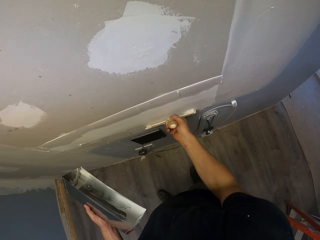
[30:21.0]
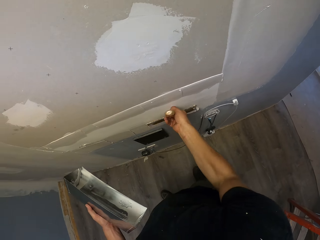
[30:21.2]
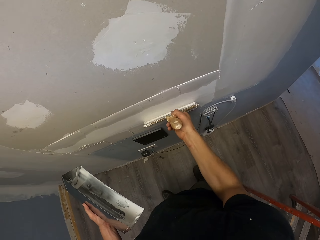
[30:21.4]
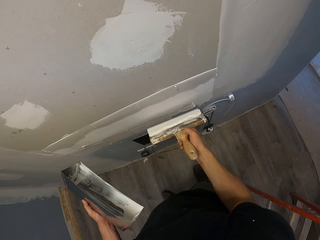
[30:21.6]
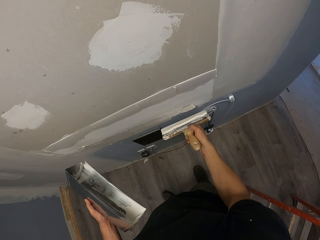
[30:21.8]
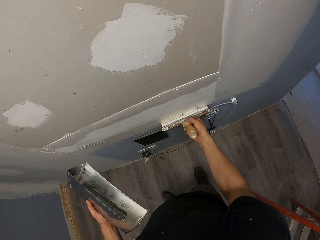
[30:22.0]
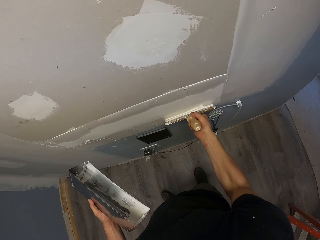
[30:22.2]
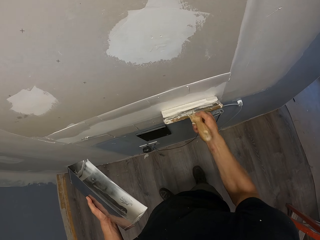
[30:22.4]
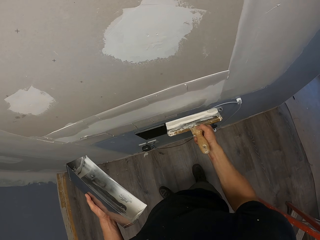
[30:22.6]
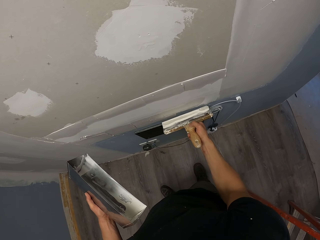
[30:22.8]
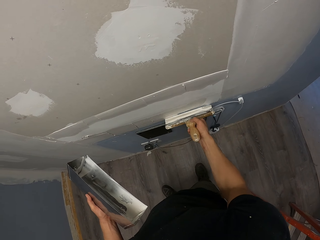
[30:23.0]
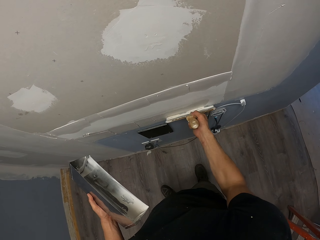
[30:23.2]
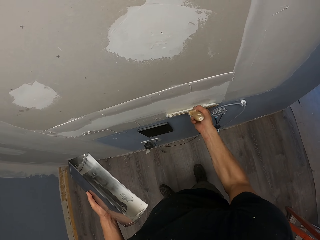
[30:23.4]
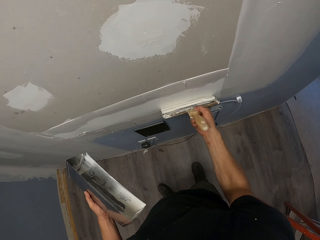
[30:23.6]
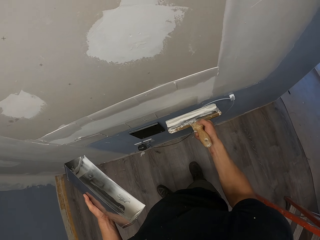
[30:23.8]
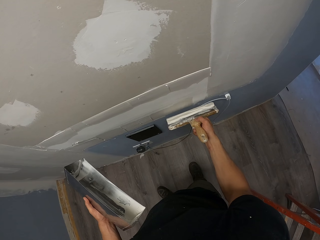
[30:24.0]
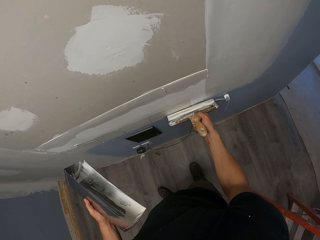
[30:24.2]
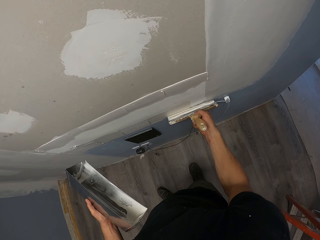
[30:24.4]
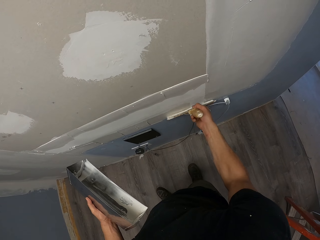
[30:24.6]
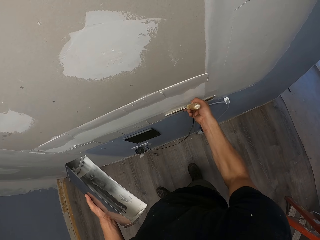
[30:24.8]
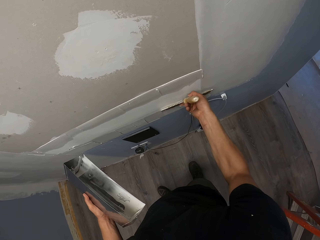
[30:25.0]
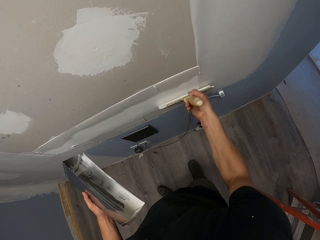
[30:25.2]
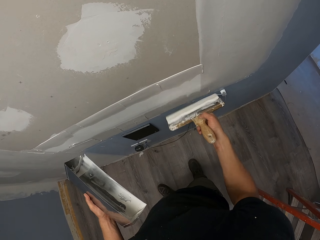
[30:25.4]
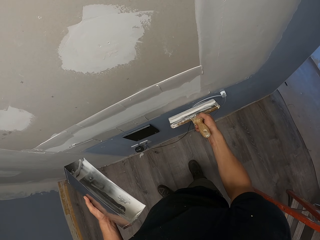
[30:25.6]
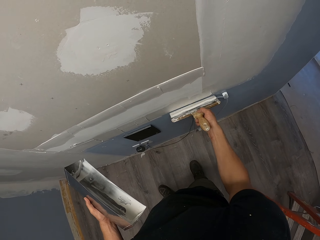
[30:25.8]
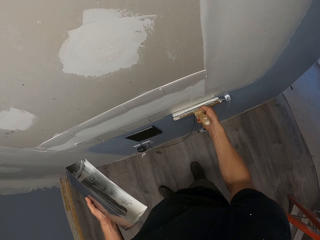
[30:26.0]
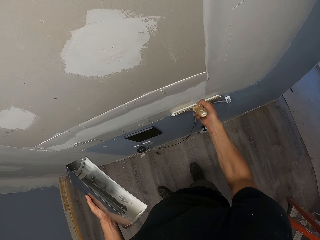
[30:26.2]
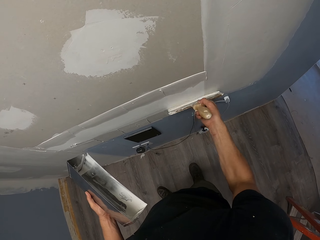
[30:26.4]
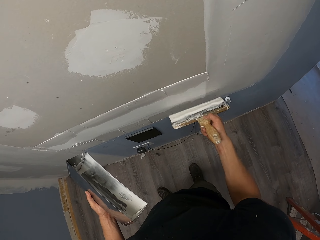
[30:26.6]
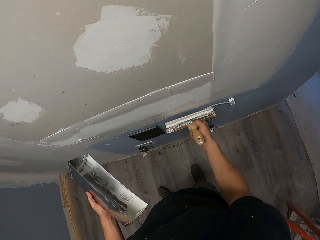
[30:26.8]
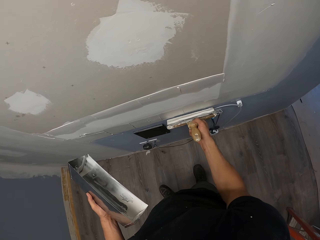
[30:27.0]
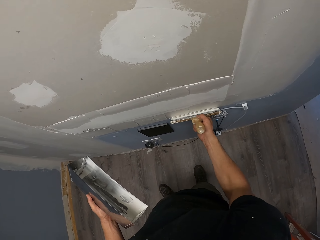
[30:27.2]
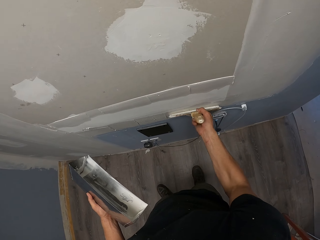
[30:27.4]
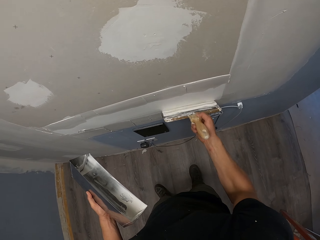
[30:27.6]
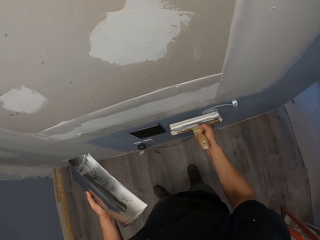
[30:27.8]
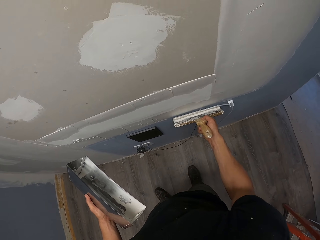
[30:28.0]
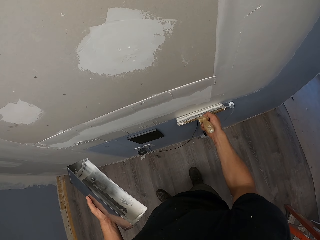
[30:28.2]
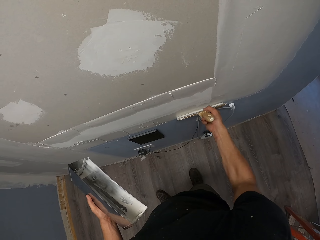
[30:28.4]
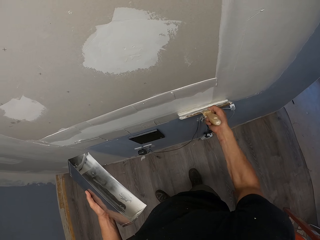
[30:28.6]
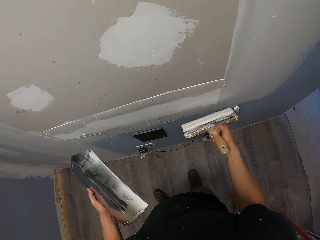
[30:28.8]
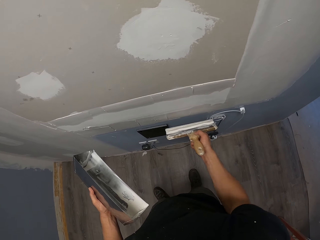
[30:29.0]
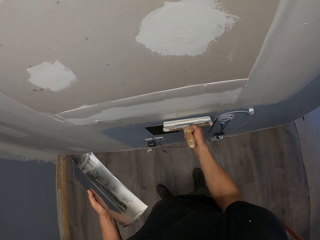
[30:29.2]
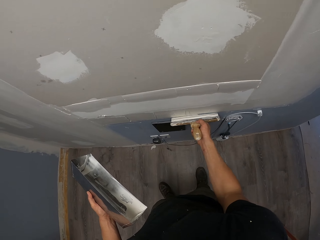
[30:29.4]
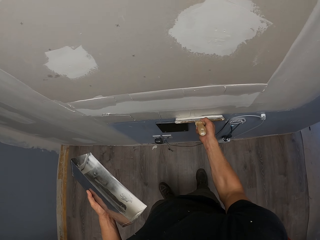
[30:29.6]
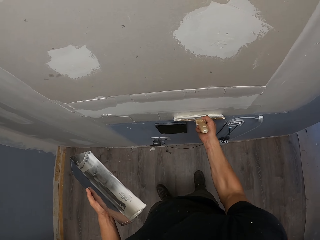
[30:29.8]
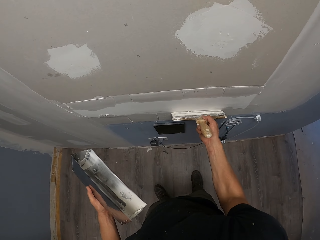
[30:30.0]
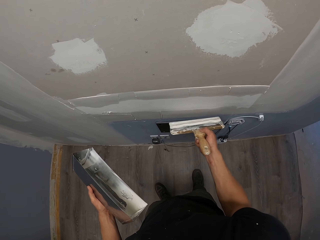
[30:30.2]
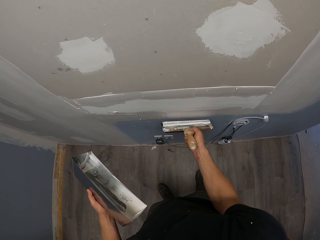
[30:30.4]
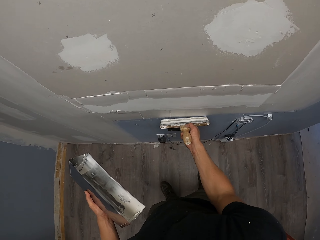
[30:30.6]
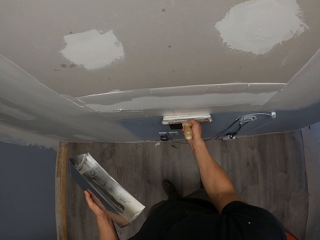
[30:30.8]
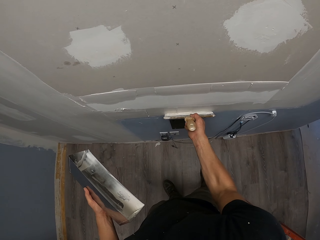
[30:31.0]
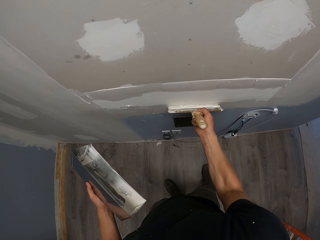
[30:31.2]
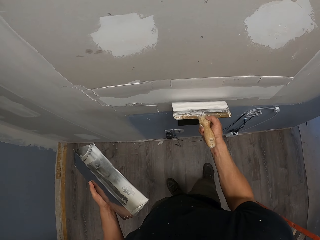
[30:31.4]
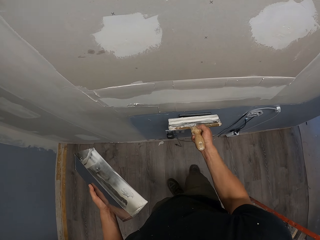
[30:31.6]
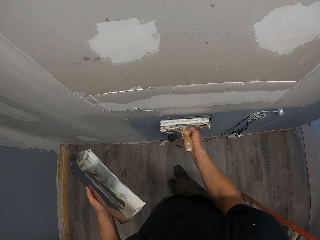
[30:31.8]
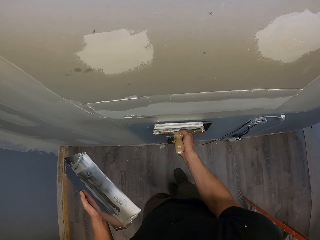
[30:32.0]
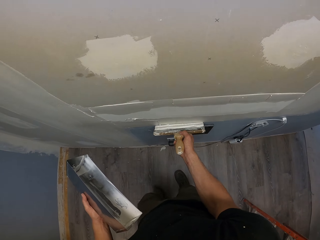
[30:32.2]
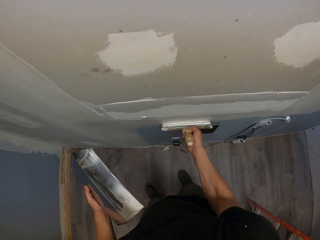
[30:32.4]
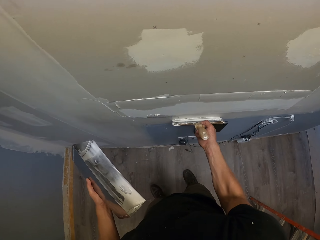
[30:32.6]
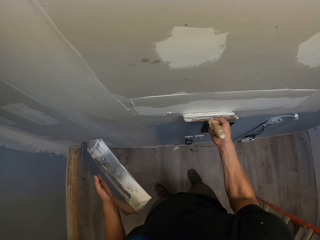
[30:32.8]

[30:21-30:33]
The camera wearer spreads the filler in the wall.

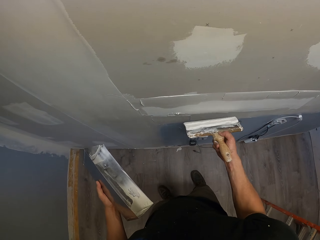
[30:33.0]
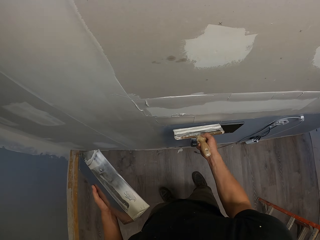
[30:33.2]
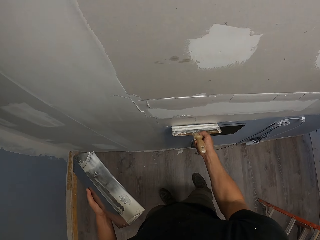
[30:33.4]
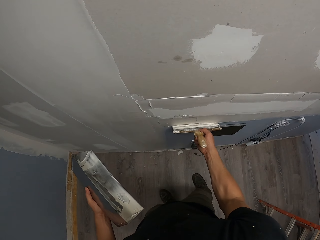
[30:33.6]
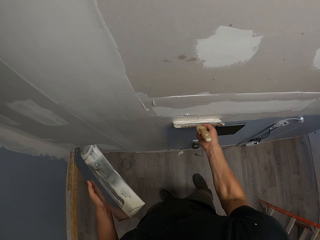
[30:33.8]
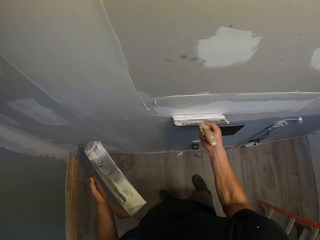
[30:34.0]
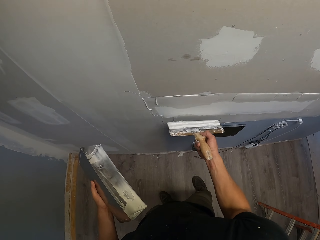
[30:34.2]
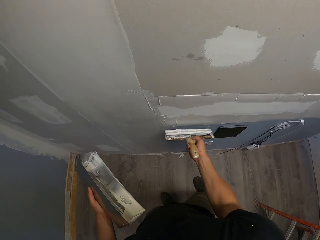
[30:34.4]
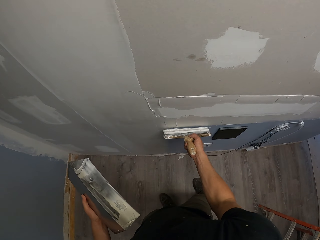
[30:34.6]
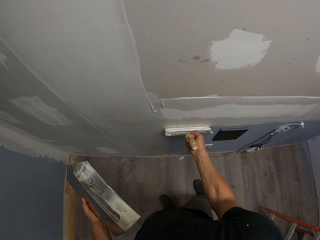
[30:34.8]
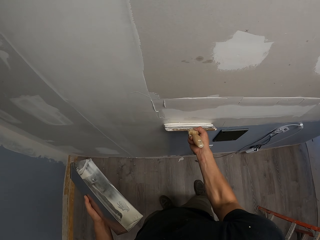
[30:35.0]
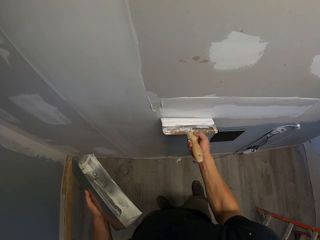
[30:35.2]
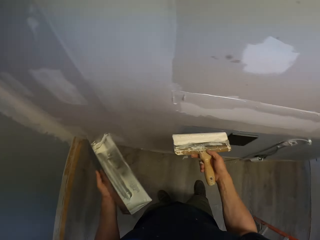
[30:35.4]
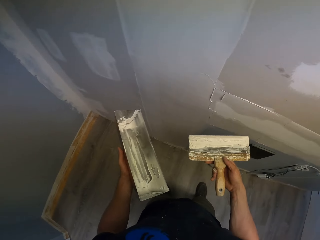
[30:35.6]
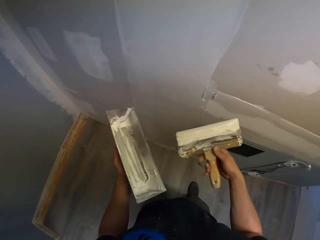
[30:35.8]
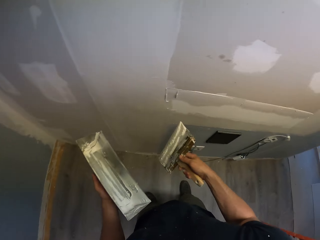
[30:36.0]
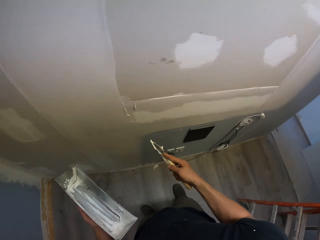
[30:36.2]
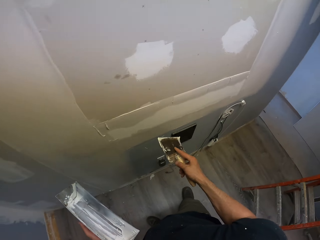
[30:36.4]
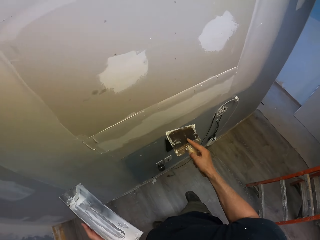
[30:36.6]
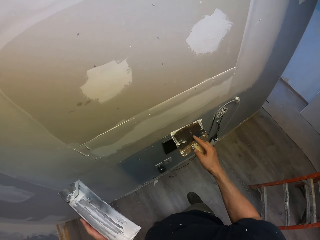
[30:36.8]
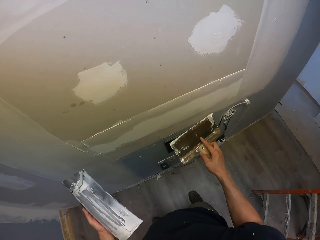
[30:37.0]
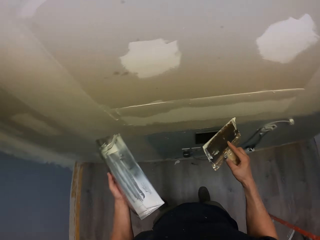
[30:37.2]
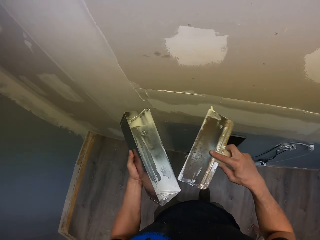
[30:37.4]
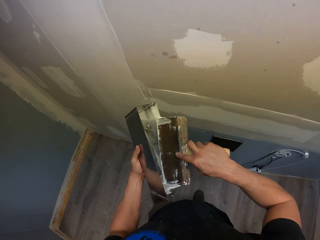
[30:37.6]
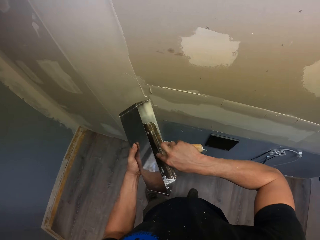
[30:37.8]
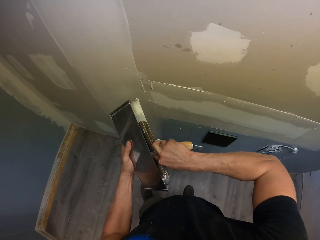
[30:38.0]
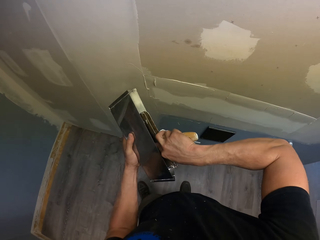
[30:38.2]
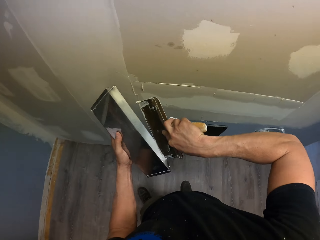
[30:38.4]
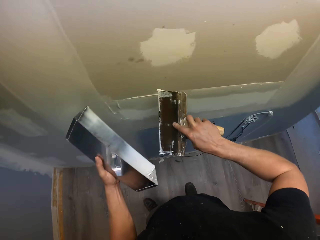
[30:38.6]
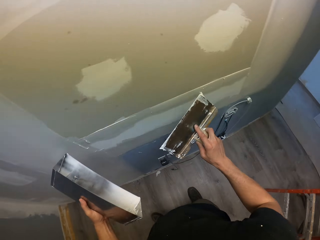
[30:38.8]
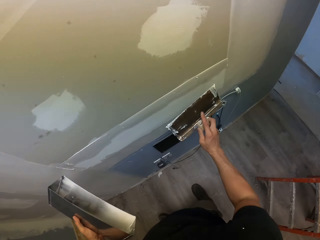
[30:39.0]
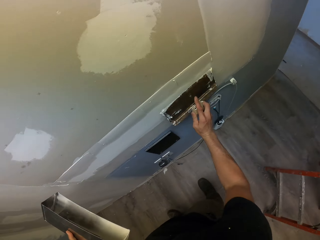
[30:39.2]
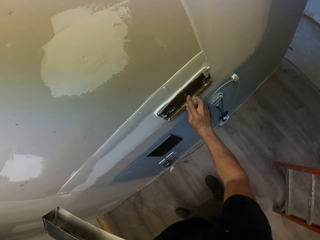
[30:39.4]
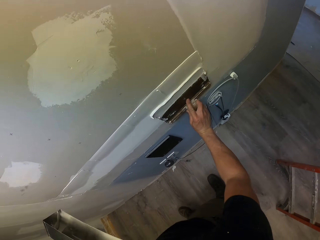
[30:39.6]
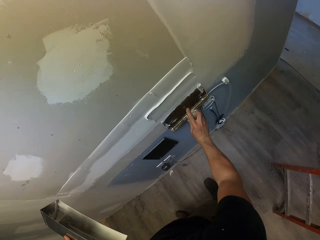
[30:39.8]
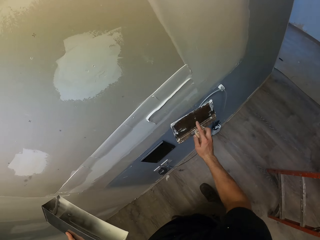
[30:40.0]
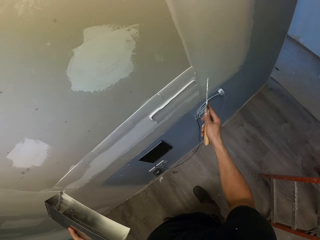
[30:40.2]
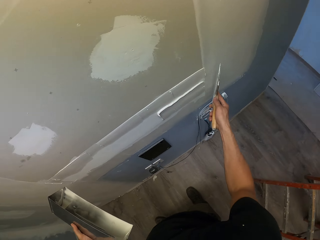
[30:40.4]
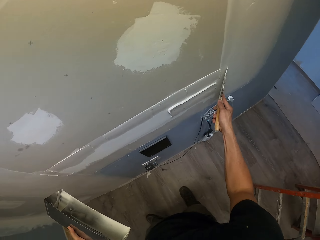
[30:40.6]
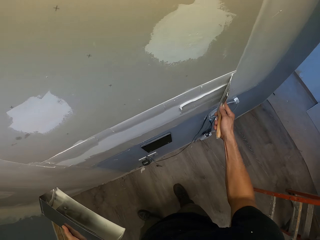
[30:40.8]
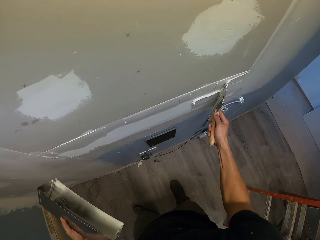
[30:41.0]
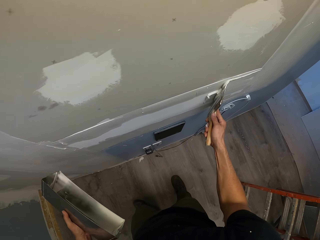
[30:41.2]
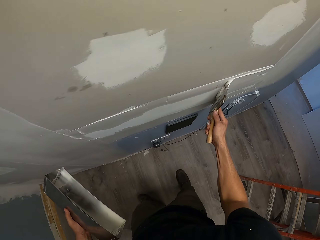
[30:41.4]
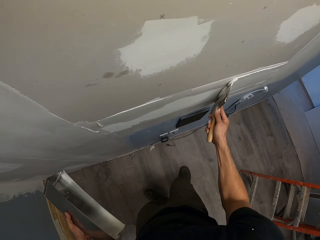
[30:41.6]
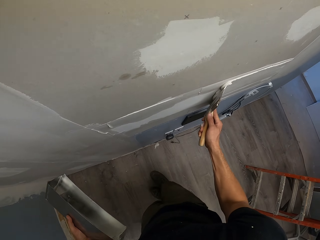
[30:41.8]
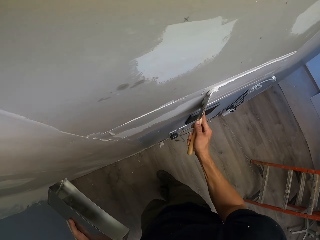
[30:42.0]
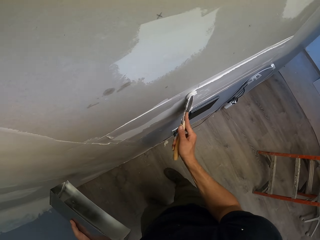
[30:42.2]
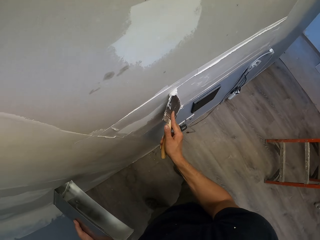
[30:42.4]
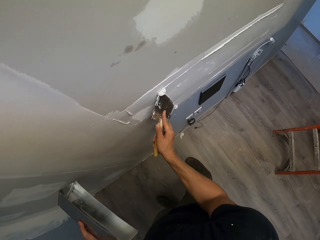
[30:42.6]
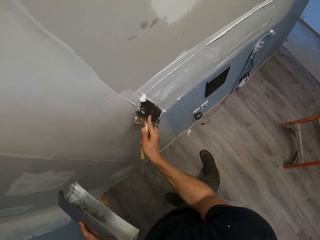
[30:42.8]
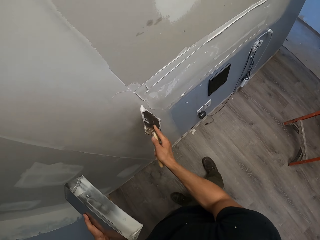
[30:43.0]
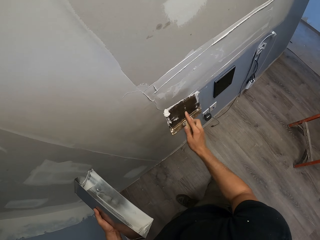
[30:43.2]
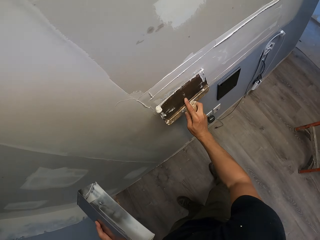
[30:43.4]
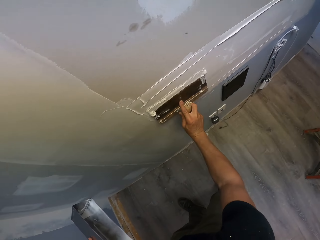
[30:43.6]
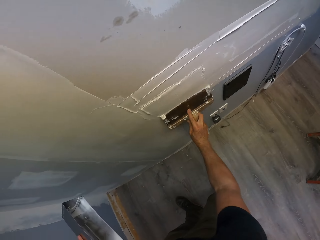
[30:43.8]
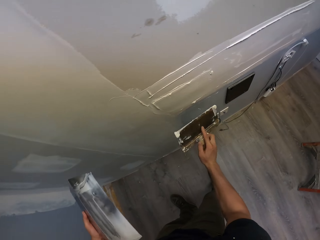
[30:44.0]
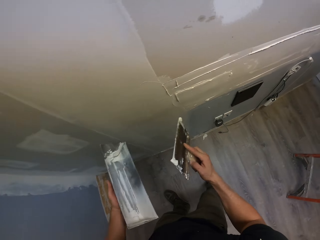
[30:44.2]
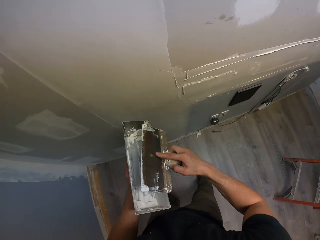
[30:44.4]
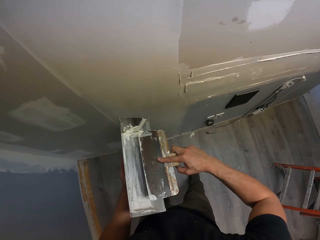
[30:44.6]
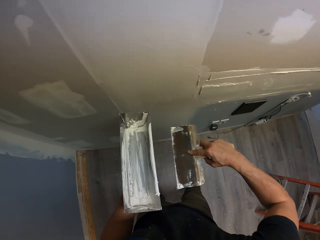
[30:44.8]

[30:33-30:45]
The camera wearer takes the filler or putty with the scraper from the tray. They spread the filler in the wall.
